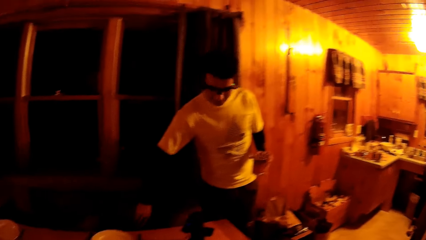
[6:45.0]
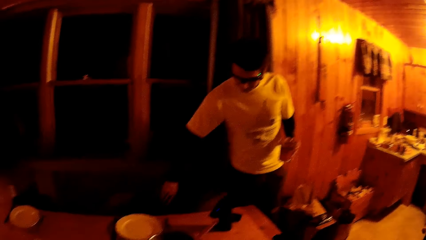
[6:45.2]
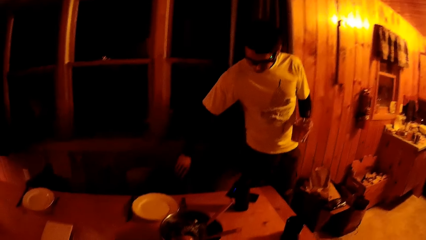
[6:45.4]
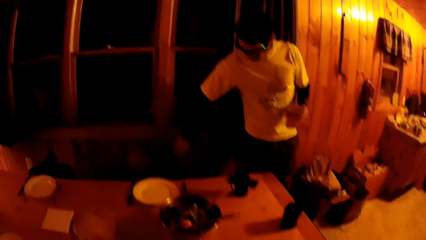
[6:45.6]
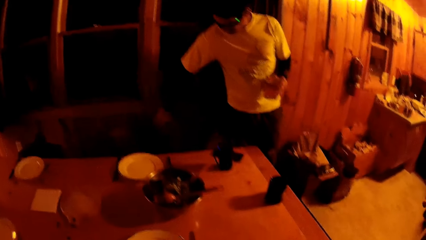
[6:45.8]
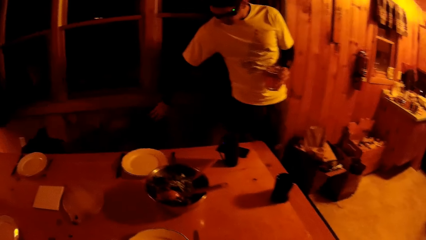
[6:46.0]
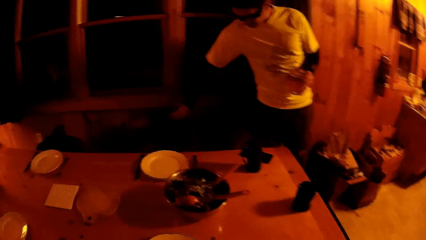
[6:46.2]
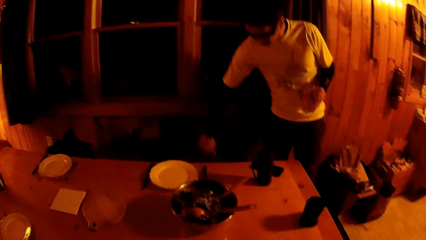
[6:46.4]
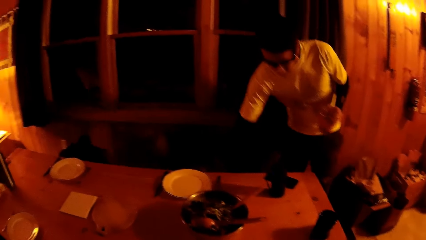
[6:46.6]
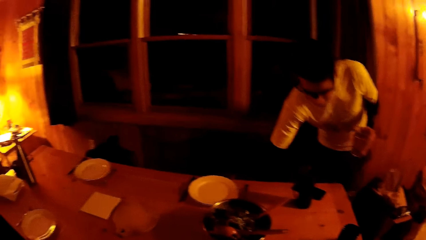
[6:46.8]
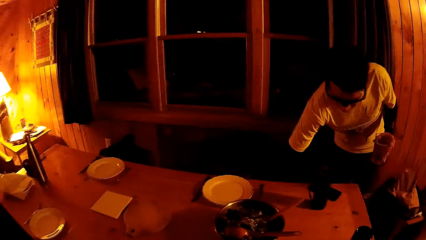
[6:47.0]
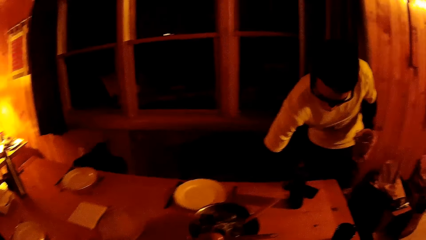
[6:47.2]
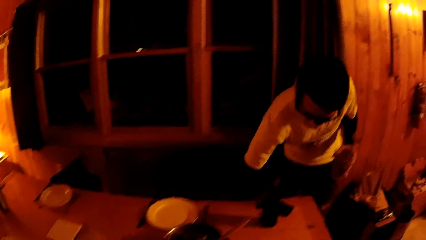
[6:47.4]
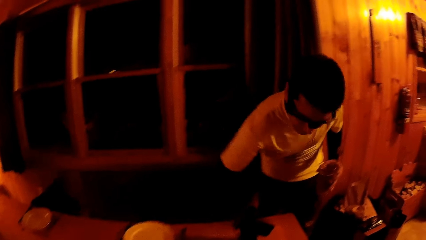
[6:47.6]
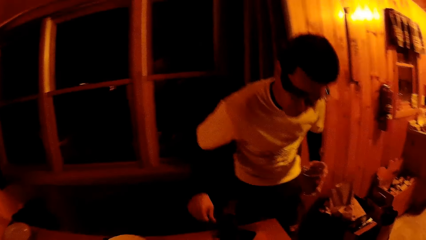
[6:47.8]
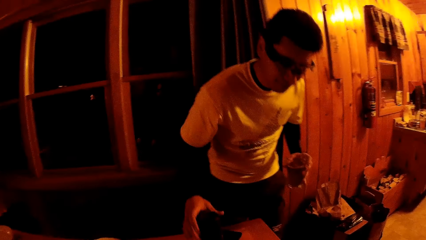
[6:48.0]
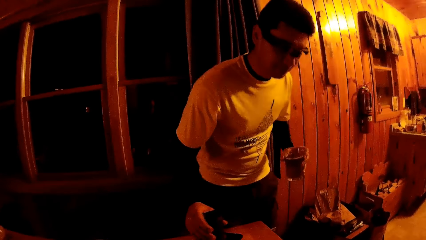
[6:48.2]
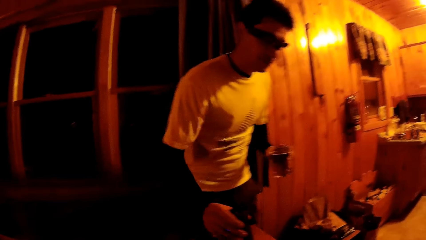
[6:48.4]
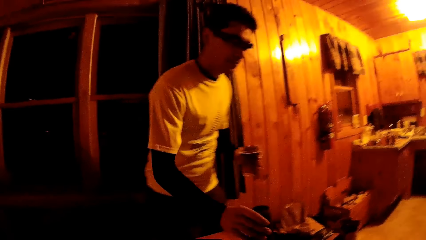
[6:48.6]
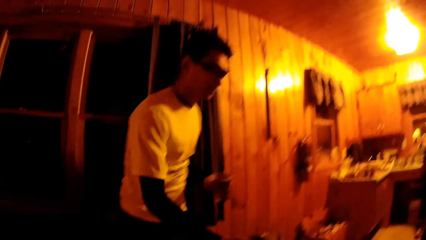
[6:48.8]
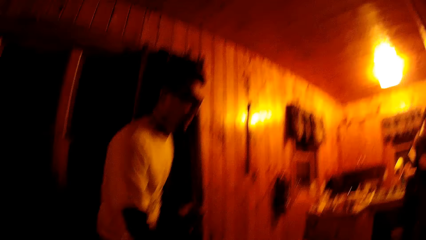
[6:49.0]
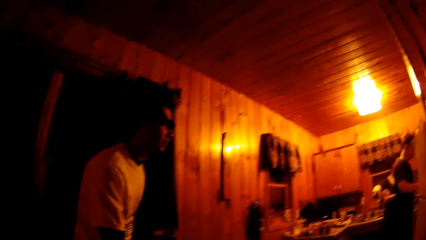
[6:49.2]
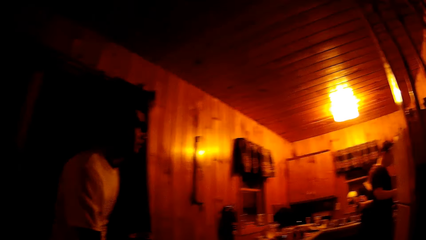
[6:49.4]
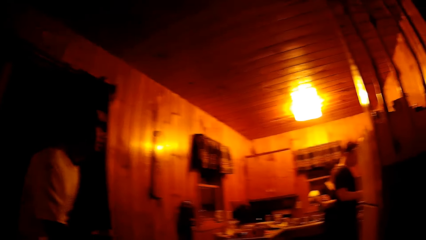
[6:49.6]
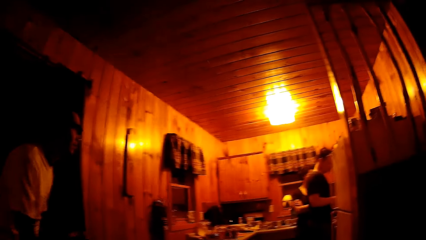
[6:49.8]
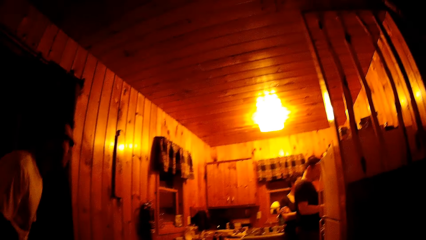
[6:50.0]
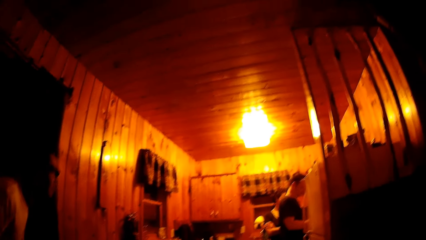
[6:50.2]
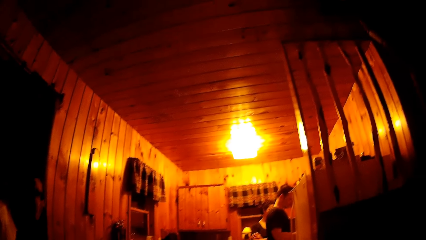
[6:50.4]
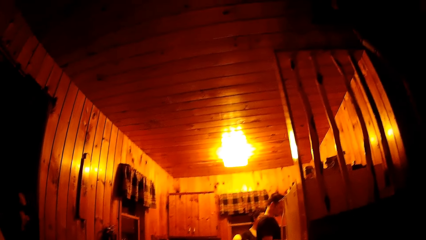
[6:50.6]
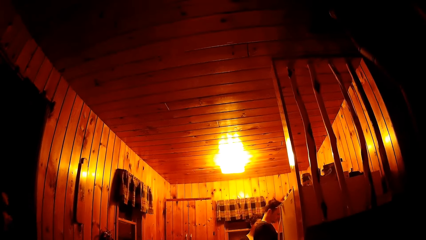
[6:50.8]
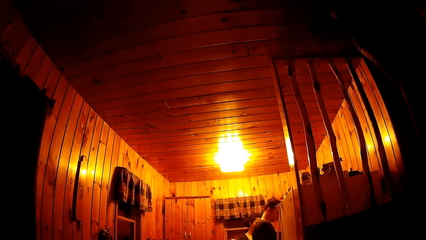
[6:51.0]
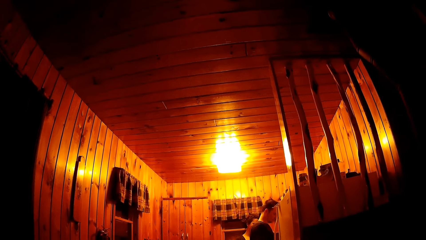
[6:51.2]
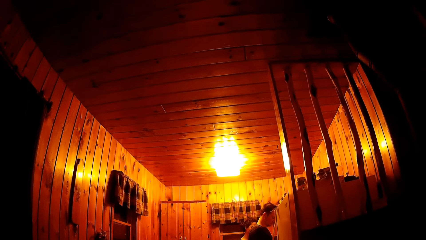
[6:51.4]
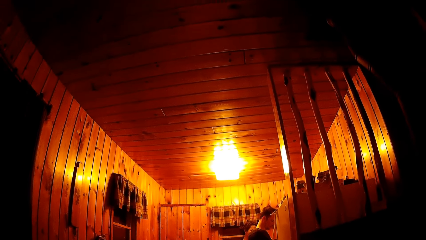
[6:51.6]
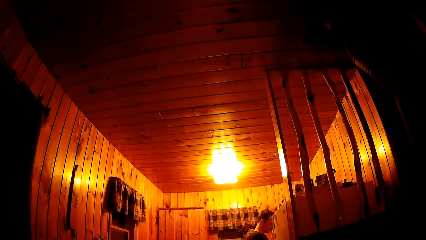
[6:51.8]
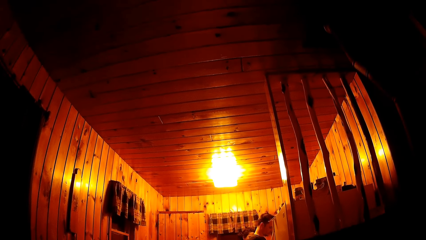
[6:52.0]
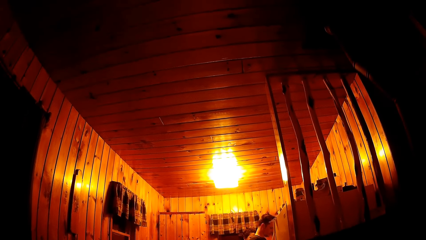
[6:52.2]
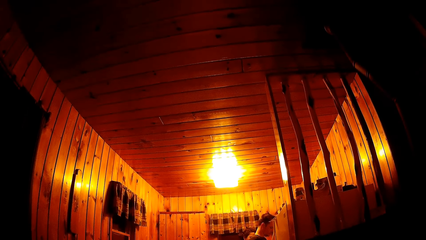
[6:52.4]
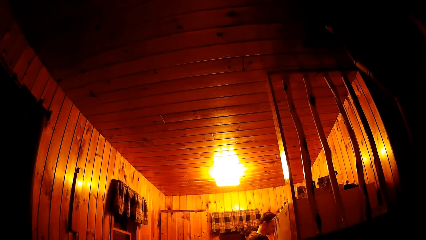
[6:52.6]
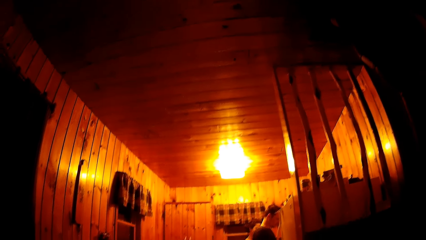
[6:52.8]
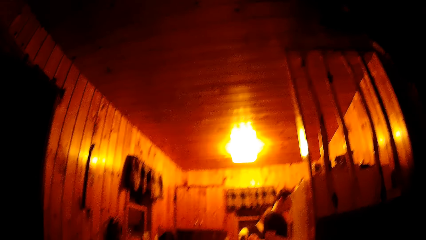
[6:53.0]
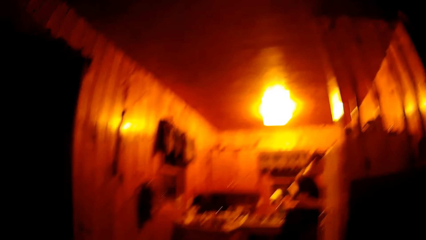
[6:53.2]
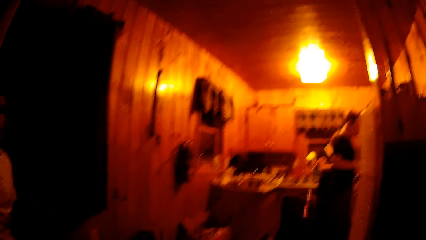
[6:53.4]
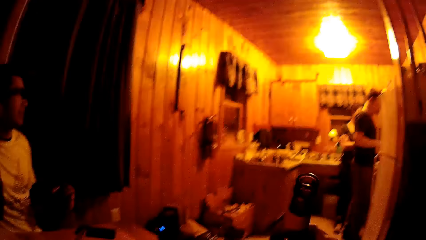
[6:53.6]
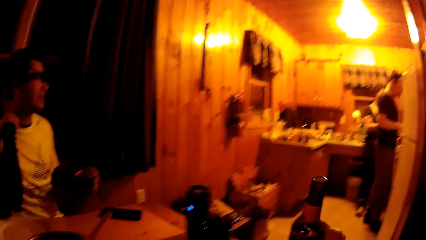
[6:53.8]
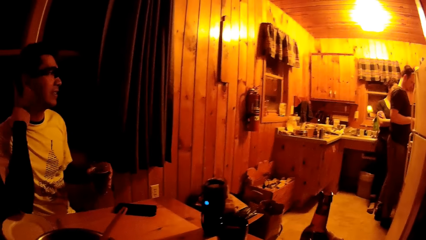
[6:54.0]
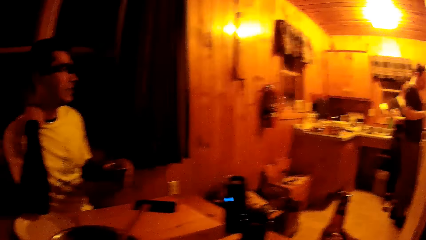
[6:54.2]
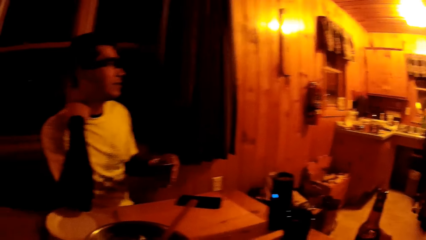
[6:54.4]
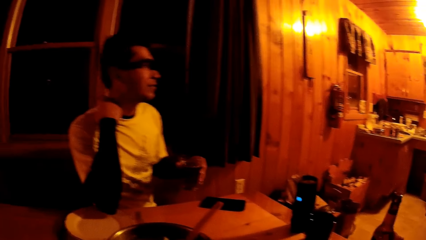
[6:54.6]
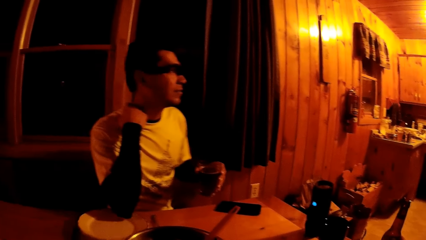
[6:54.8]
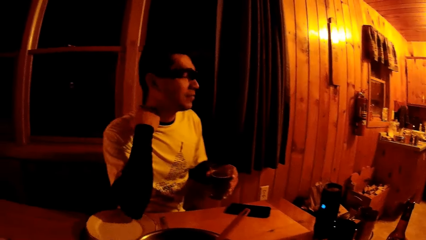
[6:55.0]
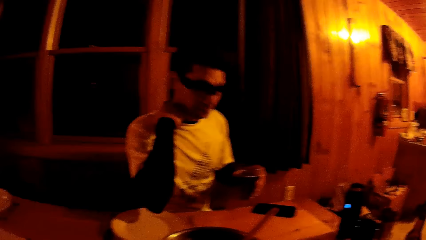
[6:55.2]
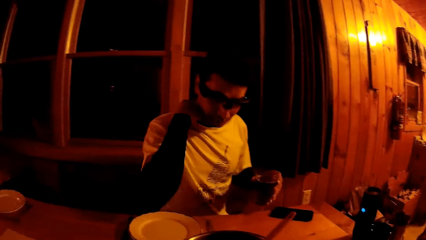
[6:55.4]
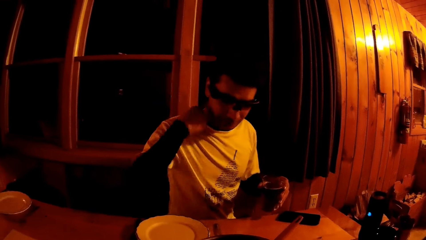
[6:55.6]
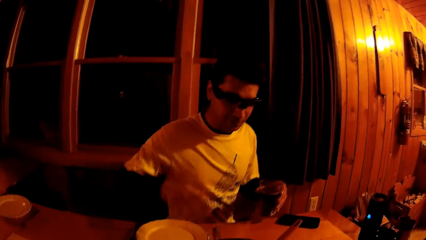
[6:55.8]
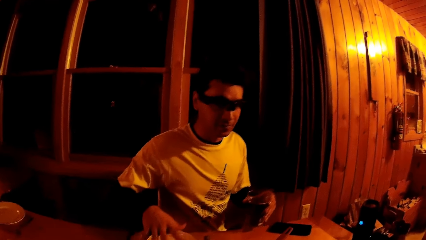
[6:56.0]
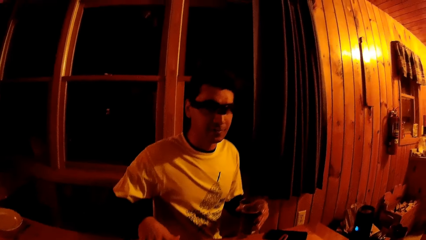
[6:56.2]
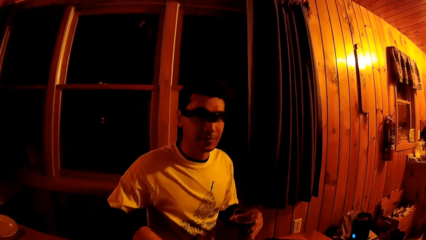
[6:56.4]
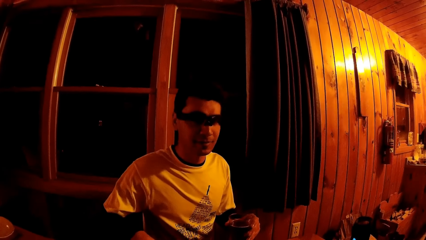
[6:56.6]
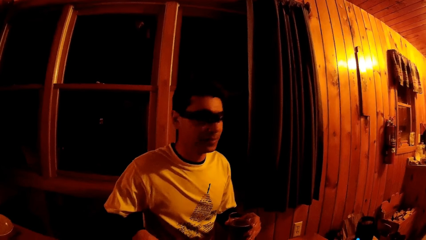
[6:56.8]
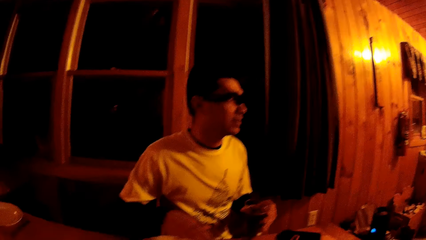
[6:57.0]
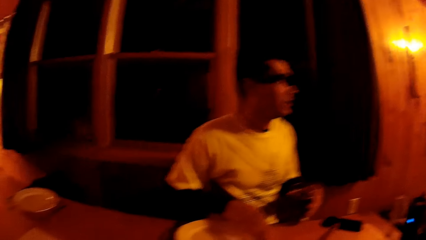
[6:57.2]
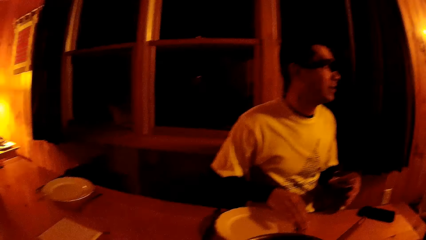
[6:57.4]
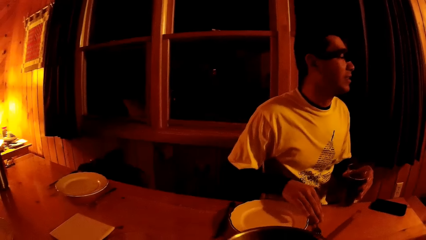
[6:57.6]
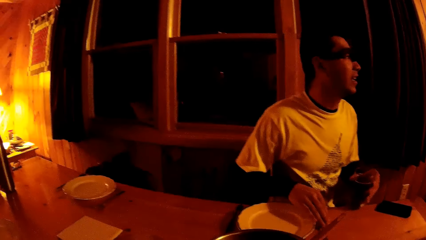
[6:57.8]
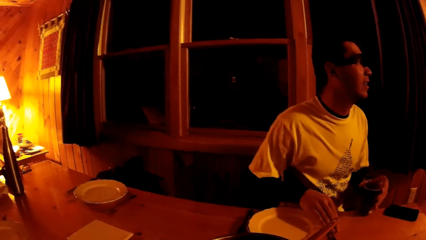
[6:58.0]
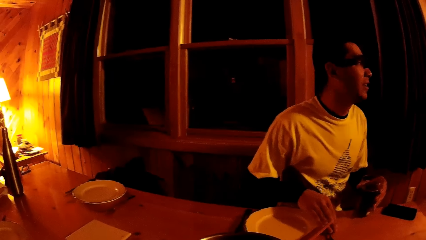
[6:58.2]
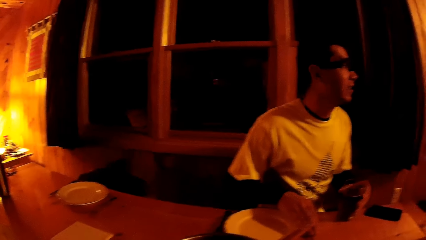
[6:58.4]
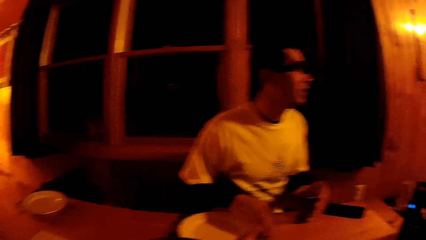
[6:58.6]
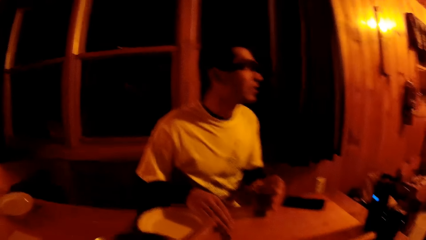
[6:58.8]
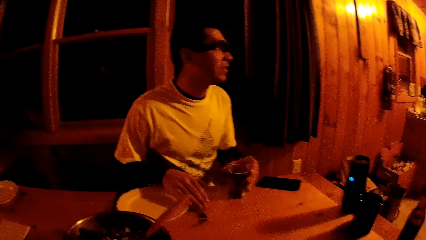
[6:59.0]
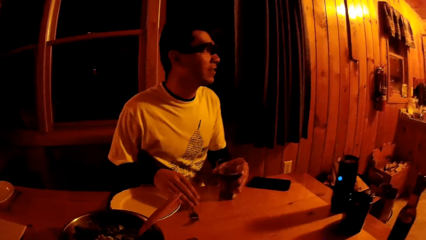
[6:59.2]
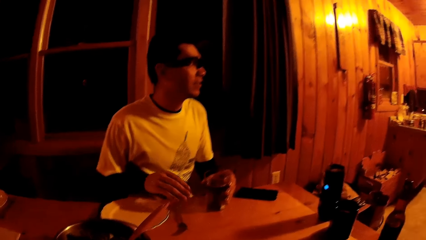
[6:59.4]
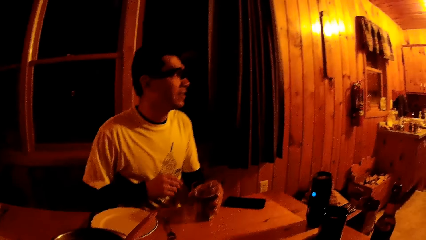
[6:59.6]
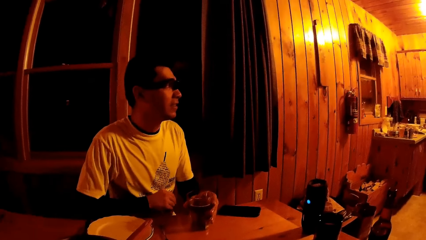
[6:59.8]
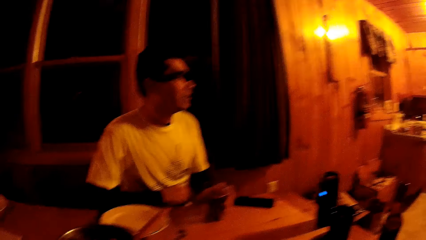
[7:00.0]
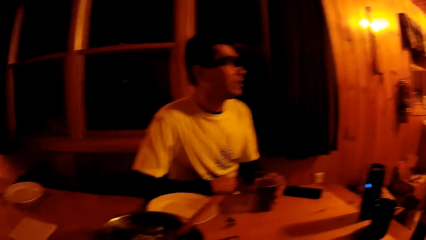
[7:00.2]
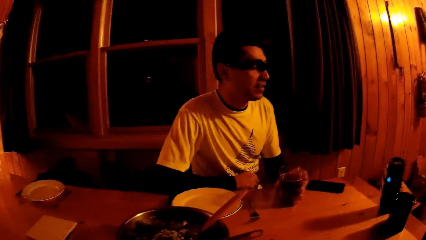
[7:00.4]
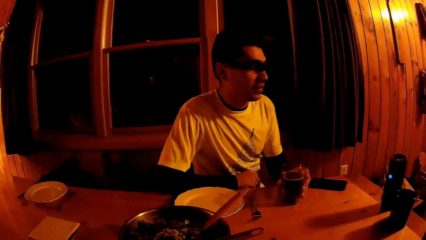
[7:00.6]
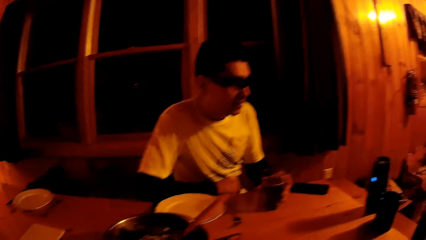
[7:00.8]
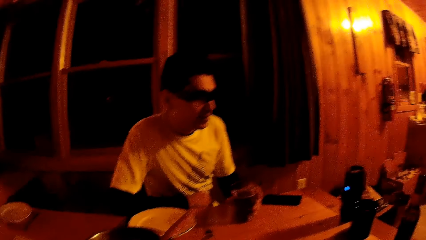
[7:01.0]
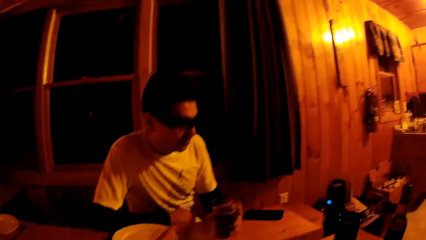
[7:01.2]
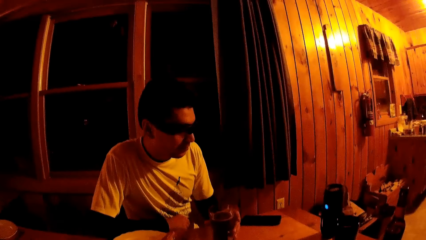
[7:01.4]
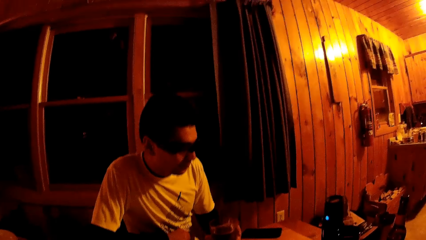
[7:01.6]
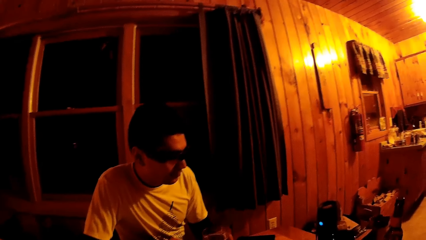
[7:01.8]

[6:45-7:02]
The man moves a chair in the living room with his right hand. He moves a black cup on the table with his right hand. The camera wearer drops the bottle of drink in her right hand on the table. She takes a bottle of beer. The man hits a plate on the table with his right elbow. The camera wearer moves the plate on the table with her right hand. The man drops the cup in his left hand on the table.
